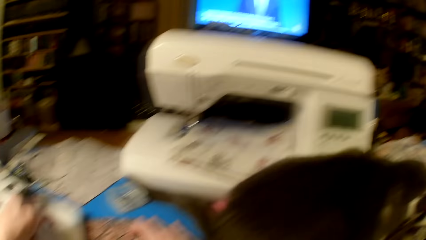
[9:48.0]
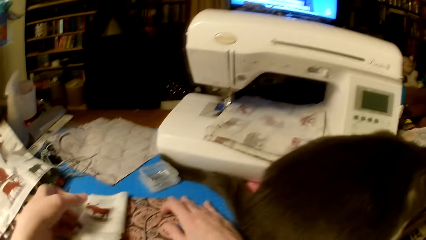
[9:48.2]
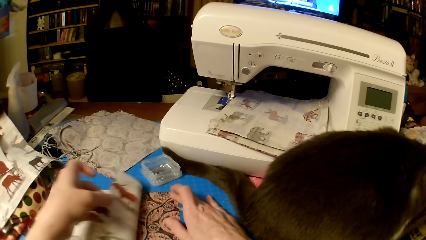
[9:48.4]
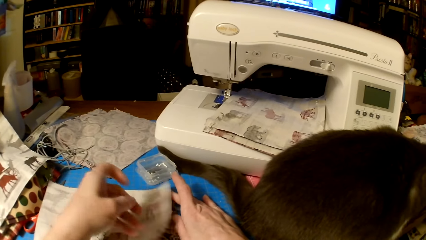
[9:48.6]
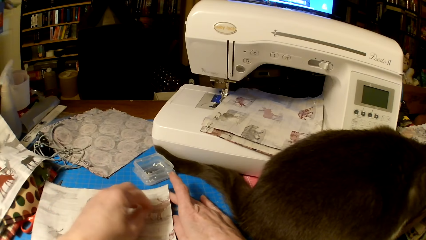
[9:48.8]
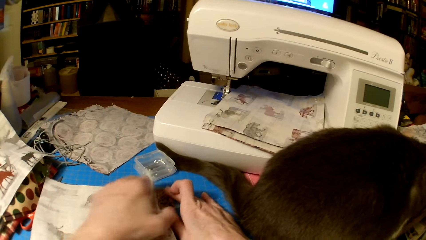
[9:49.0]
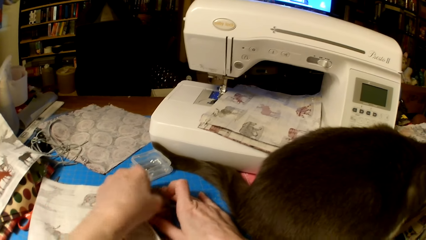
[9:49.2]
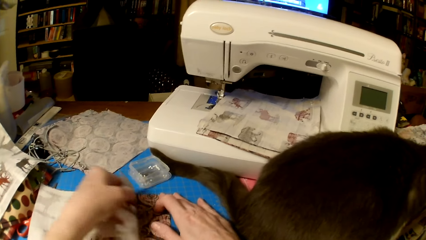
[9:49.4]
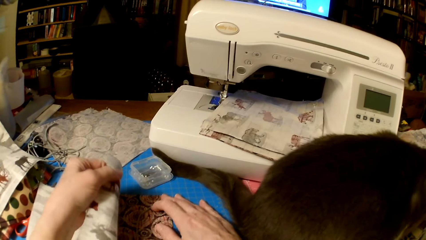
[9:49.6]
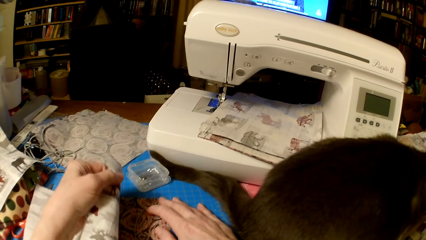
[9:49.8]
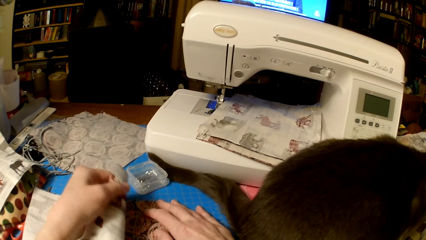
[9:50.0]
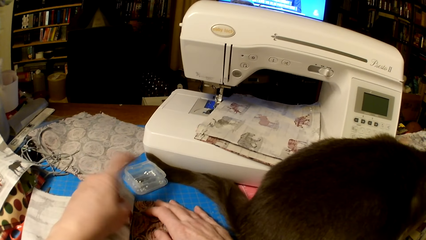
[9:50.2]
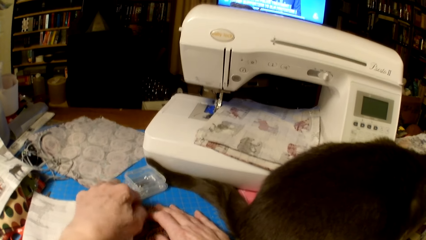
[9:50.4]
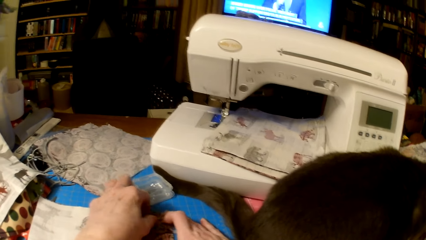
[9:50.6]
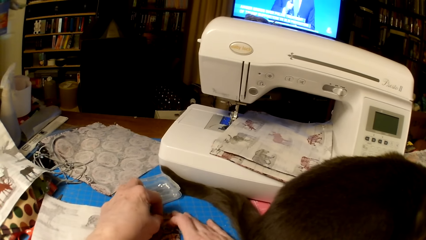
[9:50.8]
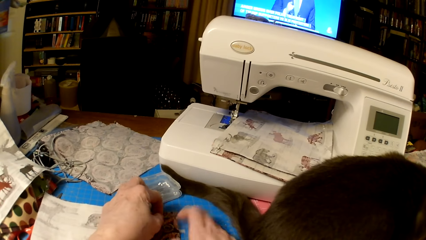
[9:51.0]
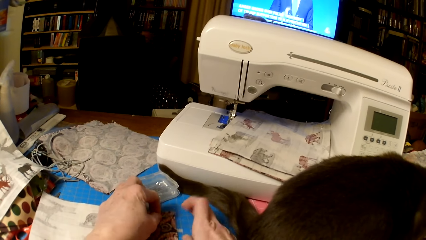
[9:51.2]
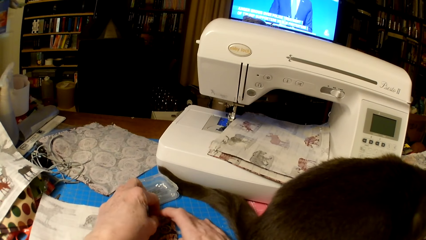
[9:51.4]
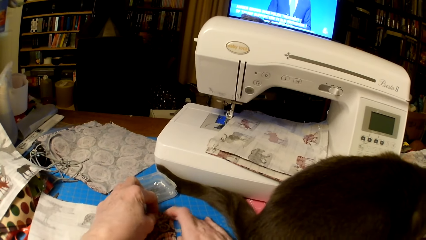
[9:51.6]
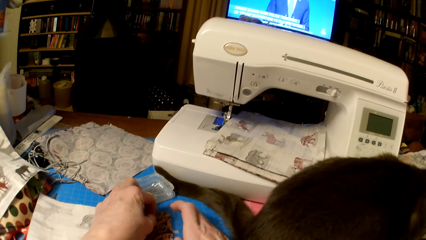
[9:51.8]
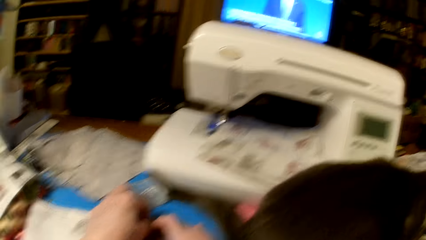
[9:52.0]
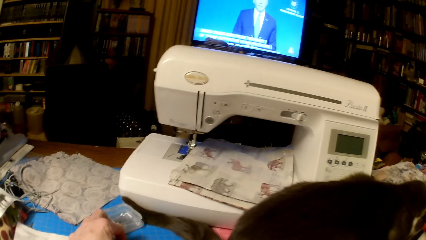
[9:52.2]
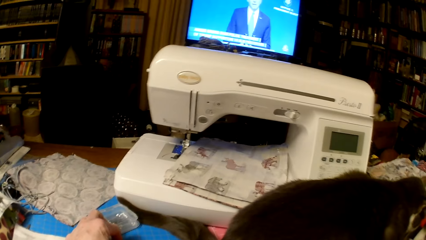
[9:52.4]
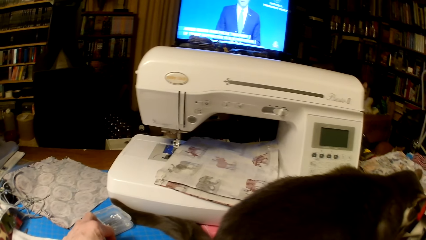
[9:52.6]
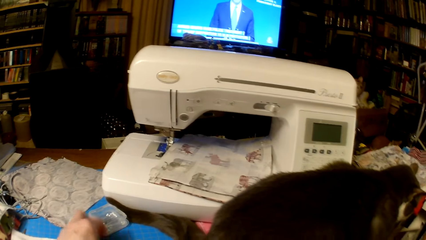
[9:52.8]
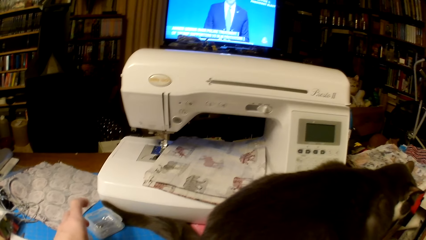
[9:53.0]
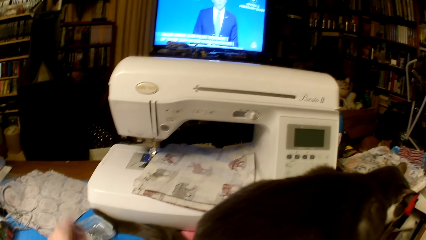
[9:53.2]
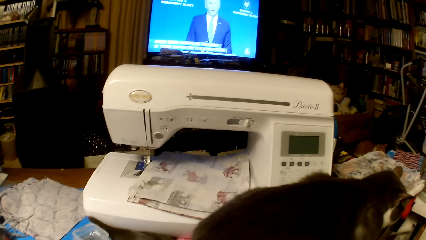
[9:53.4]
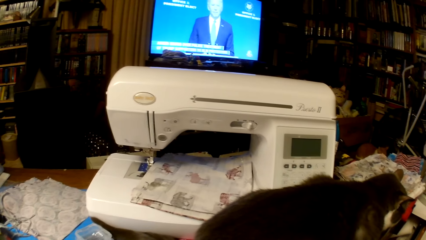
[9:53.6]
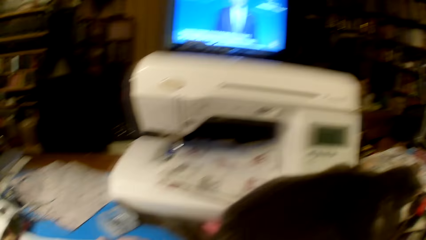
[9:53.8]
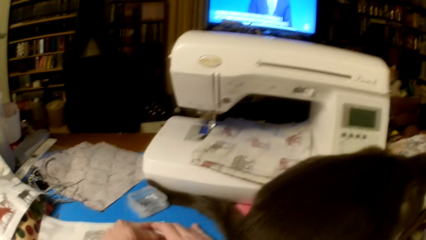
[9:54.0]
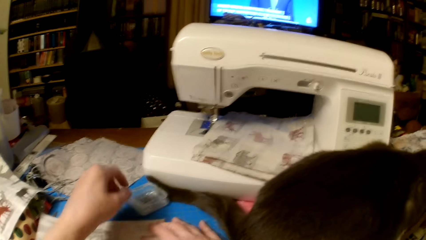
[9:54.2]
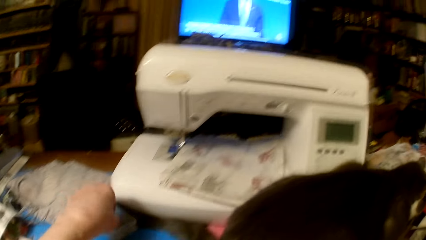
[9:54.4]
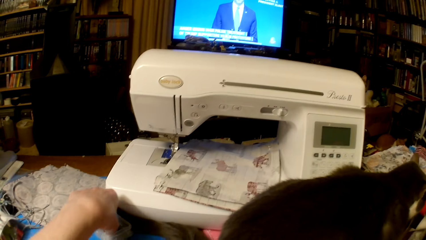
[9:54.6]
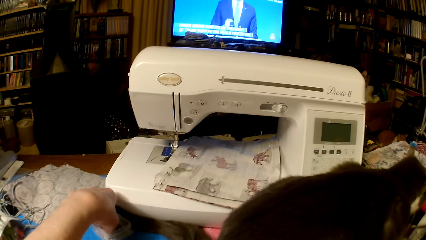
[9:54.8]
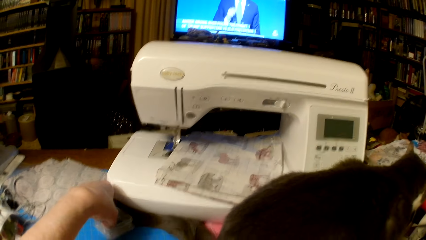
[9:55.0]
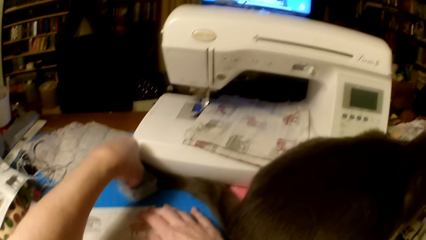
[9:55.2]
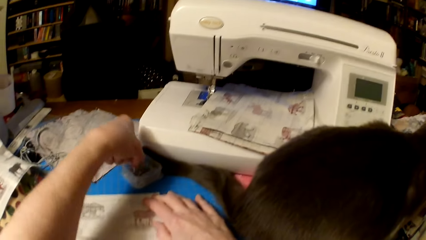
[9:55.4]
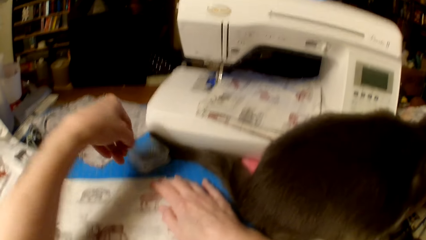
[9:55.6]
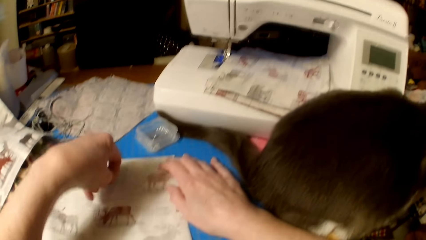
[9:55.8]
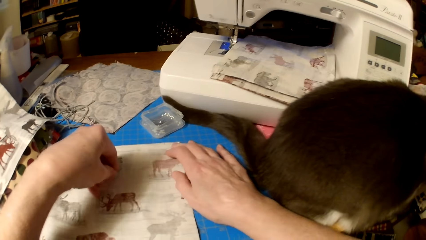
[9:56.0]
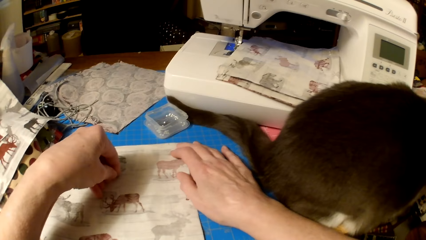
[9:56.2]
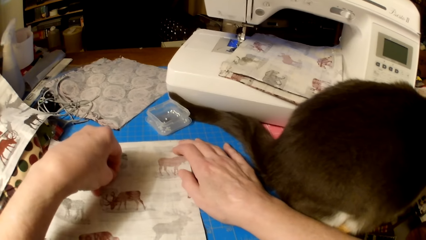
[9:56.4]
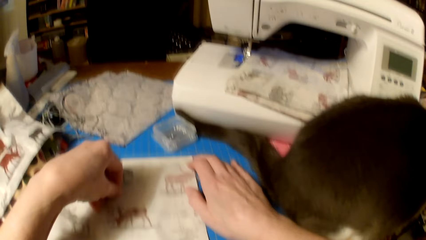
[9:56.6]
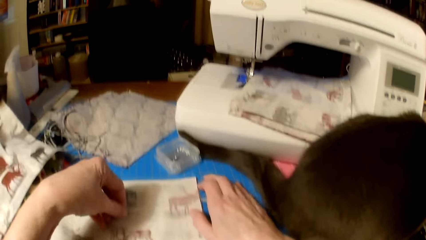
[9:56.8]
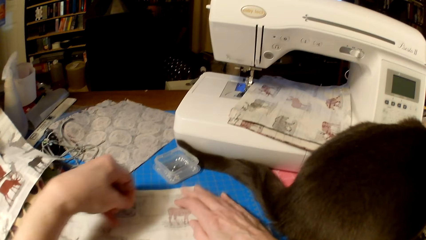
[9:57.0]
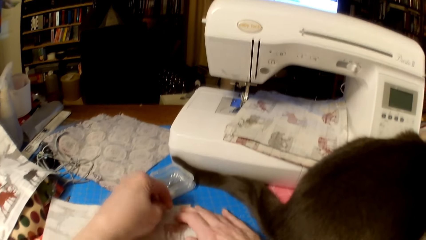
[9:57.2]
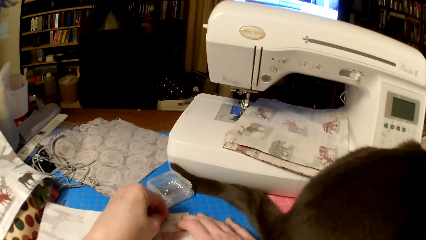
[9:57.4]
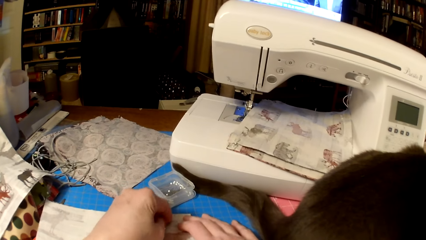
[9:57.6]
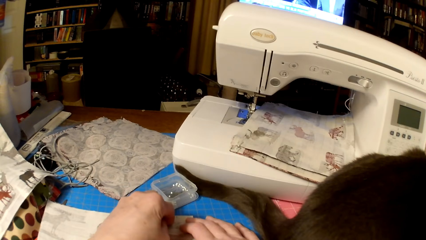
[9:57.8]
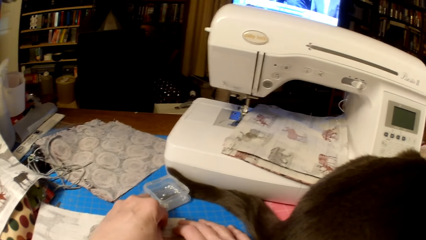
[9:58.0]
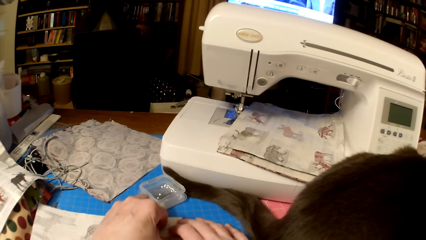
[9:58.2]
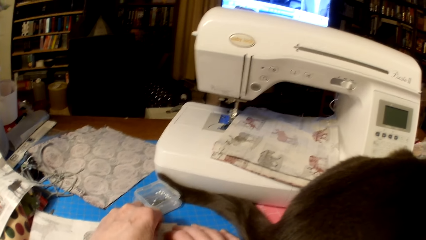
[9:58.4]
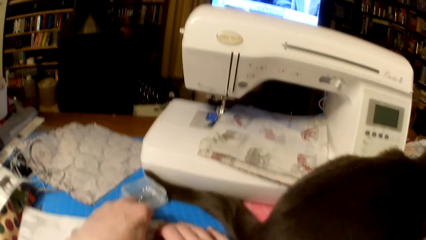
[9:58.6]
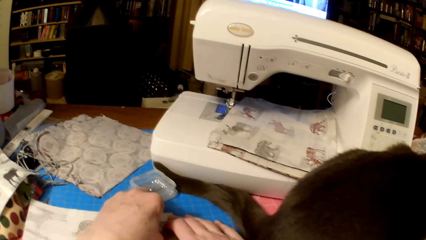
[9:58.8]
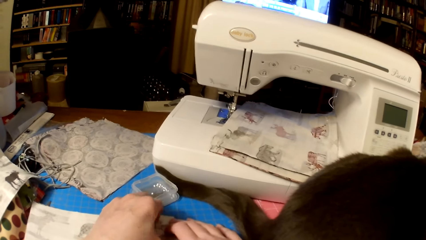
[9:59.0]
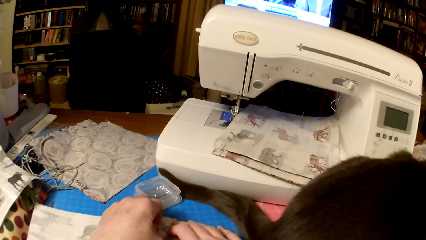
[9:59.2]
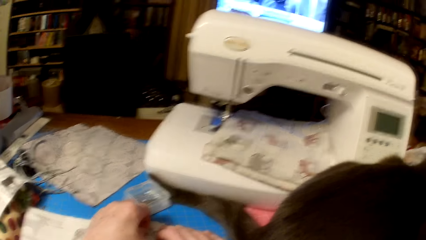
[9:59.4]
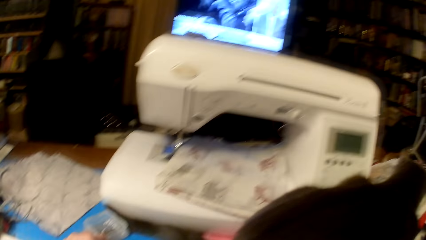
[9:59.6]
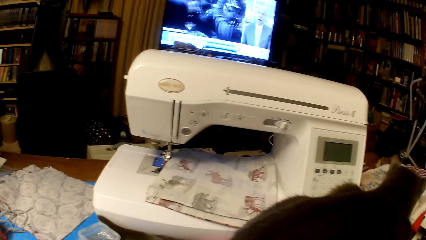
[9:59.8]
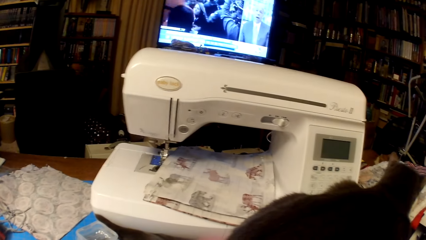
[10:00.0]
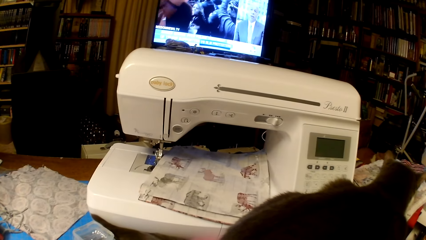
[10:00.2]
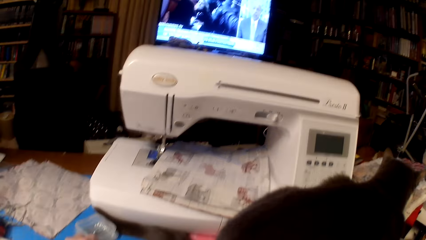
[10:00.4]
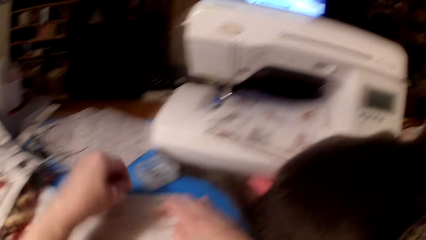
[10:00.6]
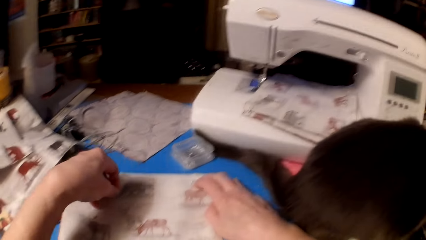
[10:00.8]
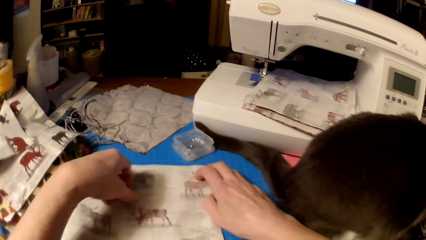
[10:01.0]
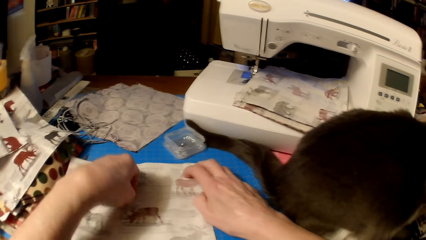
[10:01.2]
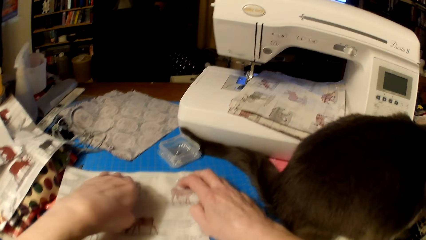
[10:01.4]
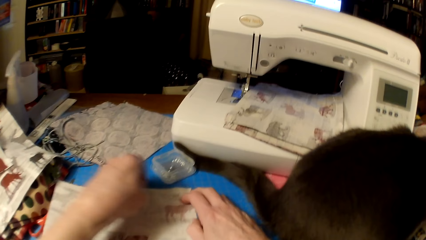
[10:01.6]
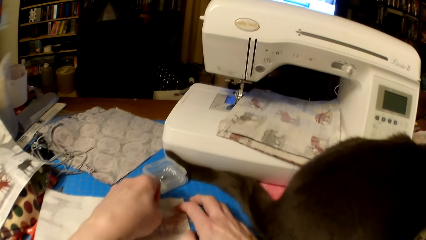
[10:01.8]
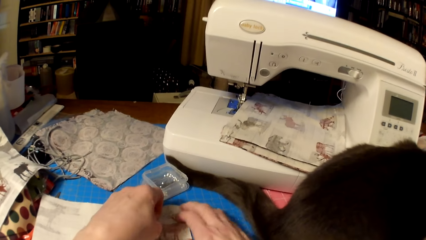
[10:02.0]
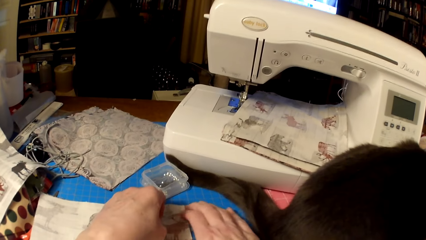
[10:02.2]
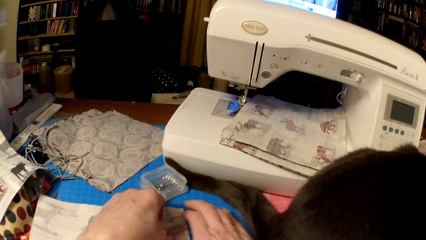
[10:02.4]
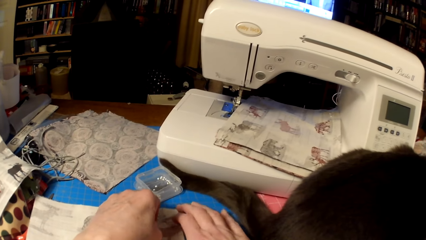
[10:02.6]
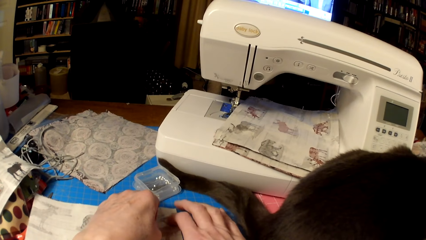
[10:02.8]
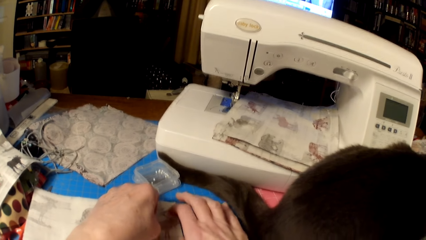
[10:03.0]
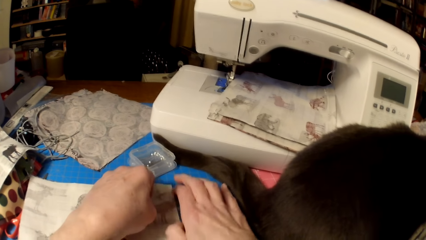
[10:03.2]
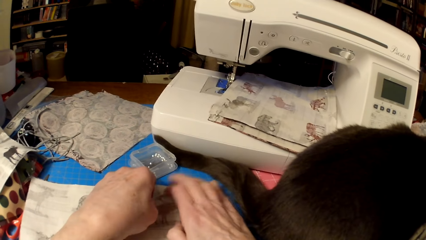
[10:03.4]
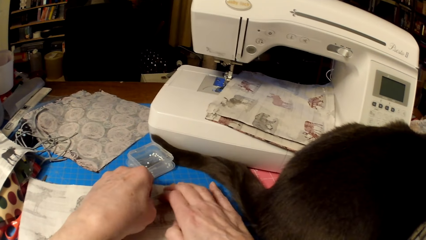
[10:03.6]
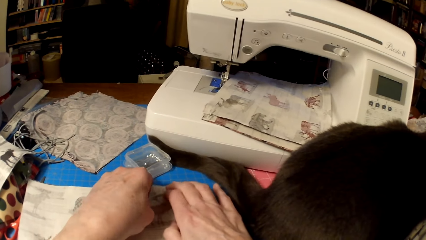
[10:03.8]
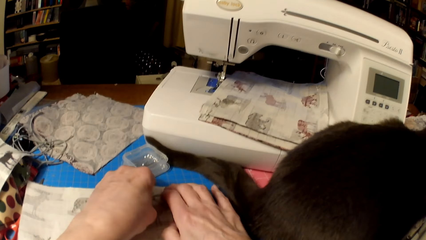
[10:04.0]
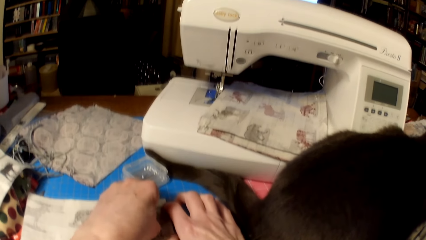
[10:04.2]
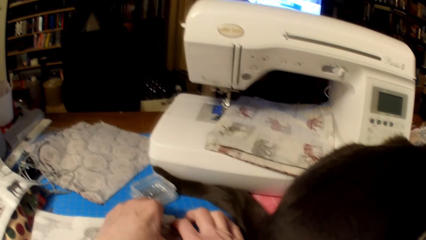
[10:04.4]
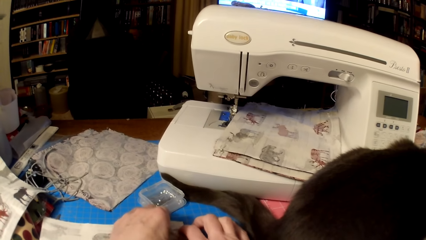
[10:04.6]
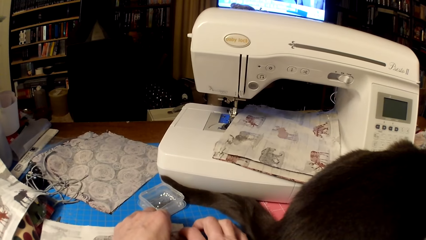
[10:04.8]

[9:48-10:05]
The camera wearer unfolds the piece of cloth. They flip the cloth. They fix the knitting thread. They look at the TV. They pick pins or needles from a container and put the pins in the pieces of cloth. They look at the TV. They pick a needle and stick the needle on the cloth.
